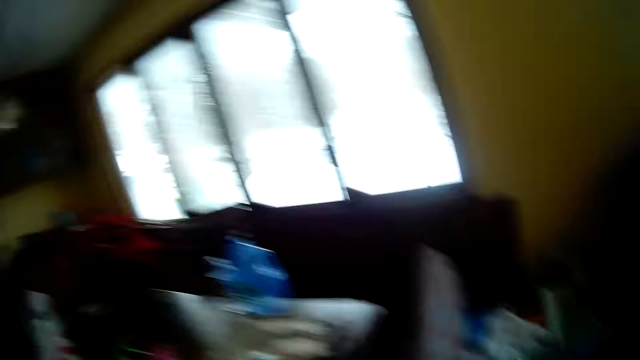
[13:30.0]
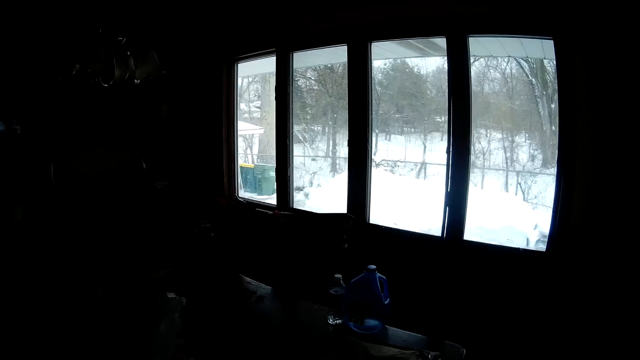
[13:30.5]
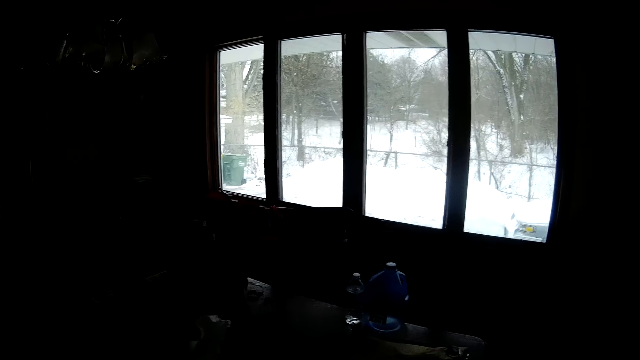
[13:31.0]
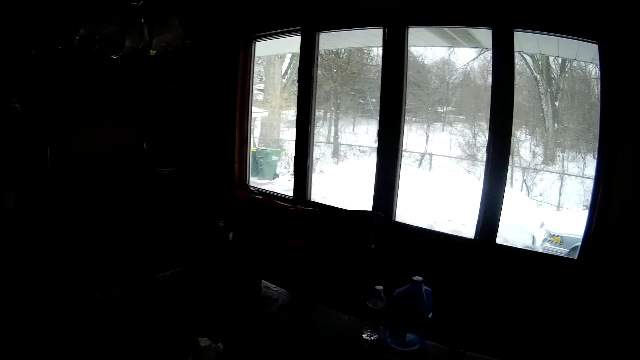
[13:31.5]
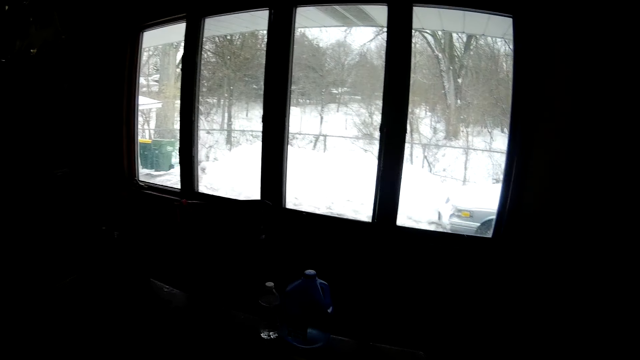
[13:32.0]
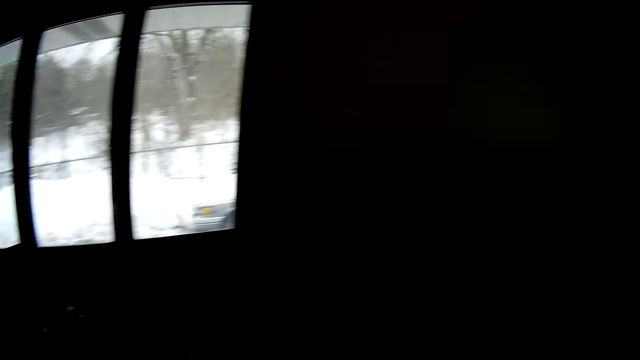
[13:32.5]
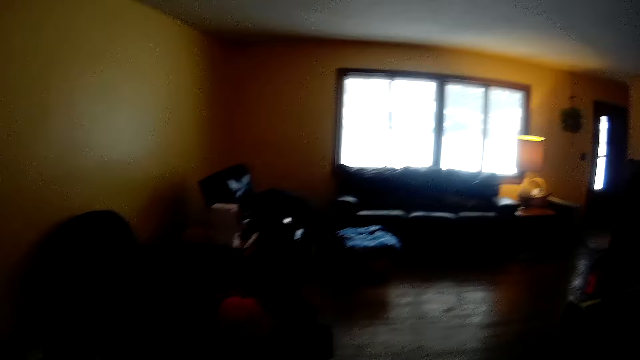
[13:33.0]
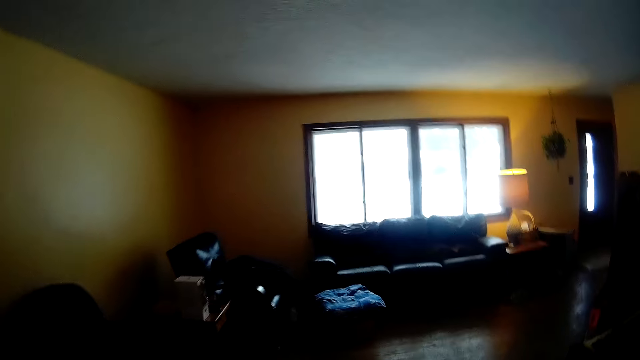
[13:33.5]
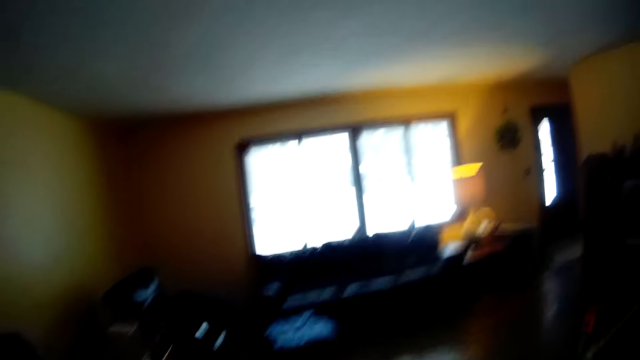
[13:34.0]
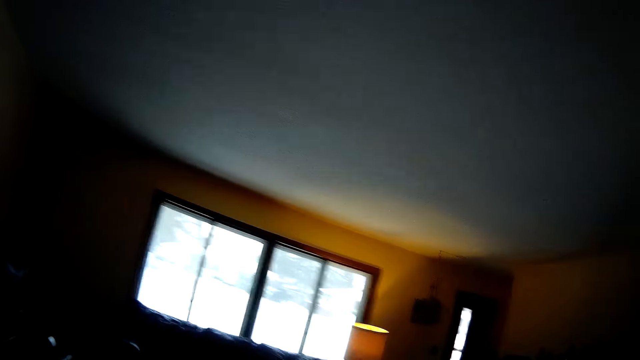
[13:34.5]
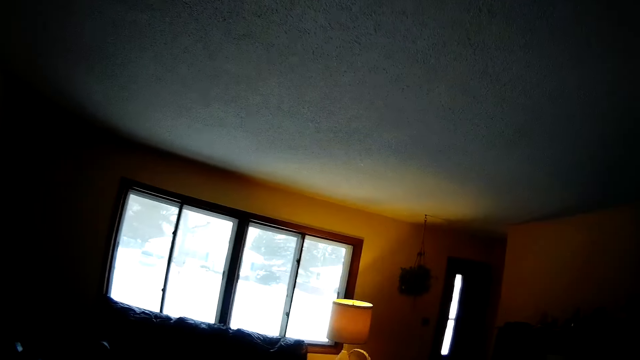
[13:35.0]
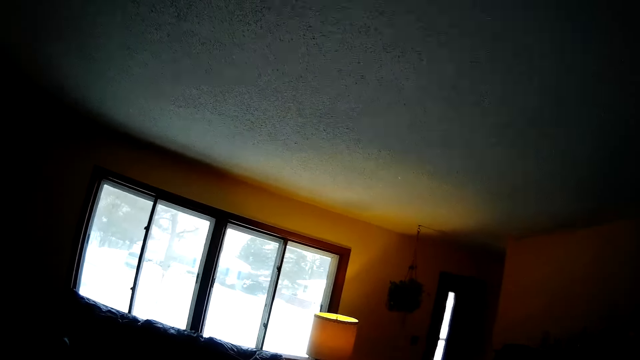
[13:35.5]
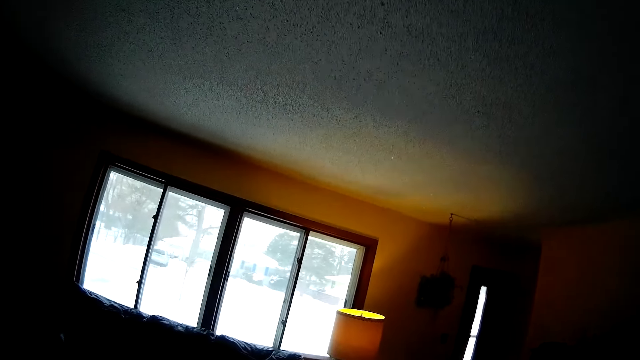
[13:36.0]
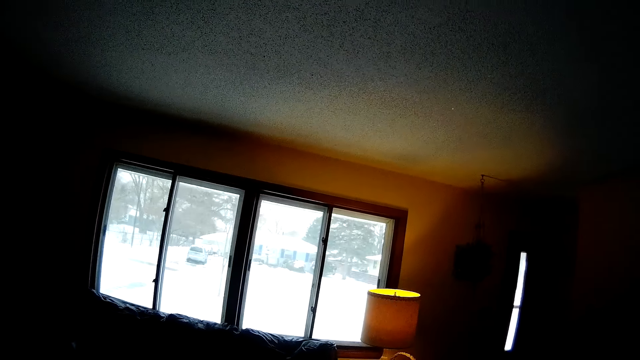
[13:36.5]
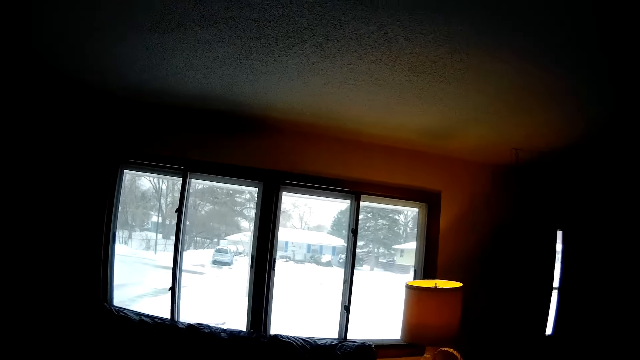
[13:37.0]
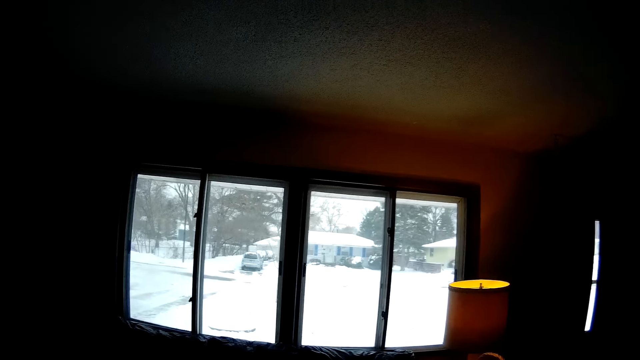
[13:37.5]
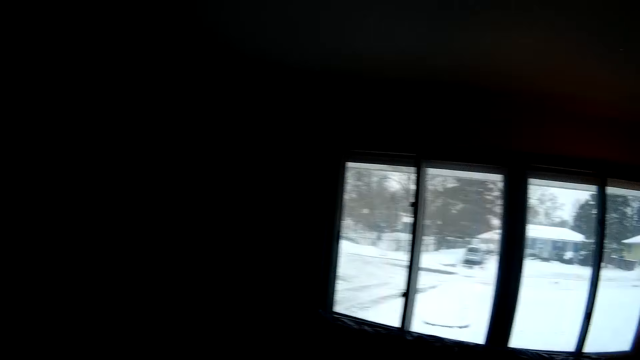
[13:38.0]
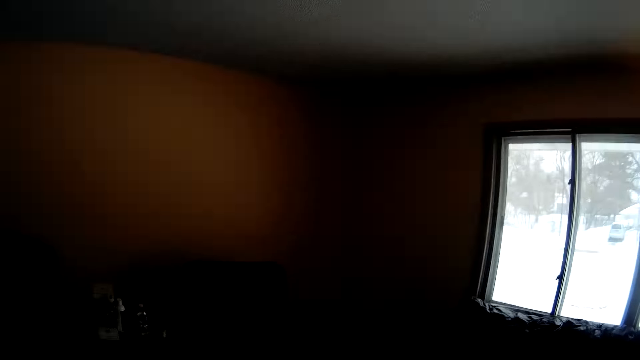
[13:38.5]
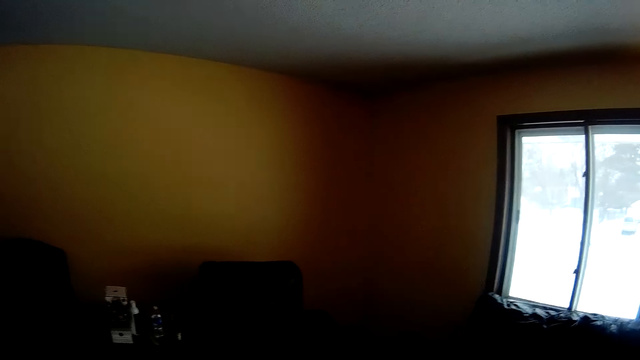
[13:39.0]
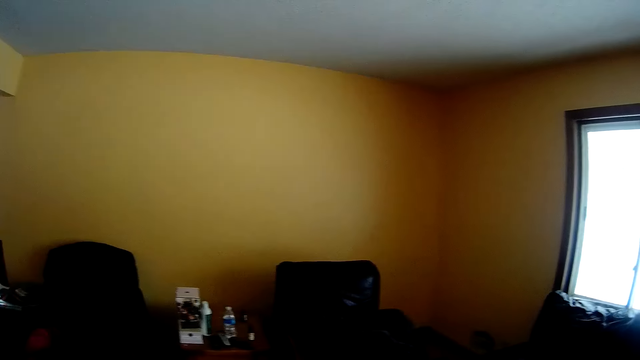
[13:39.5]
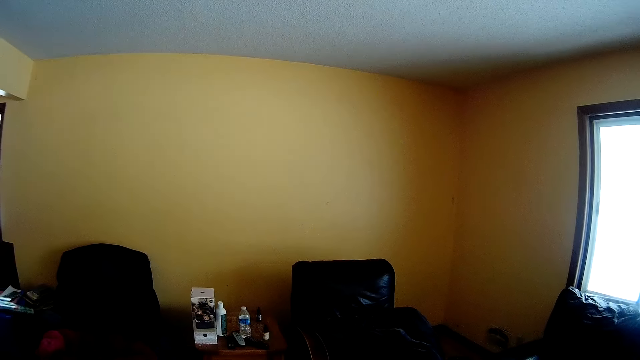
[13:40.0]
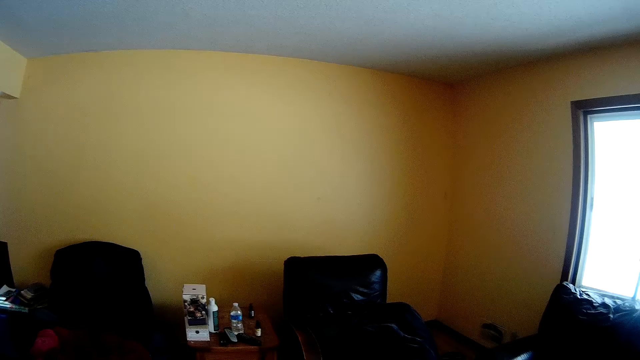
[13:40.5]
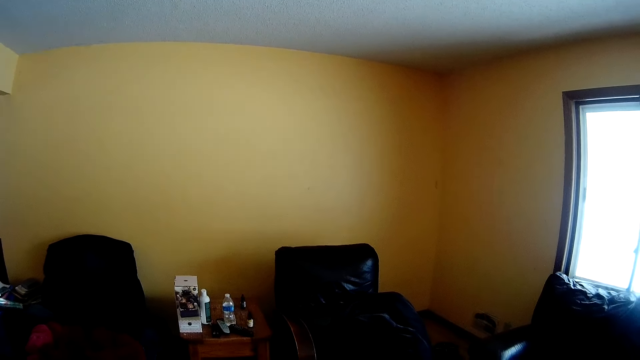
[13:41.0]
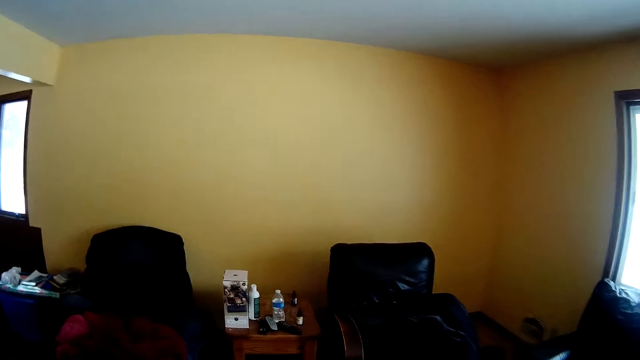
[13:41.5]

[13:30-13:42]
The camera wearer looks at the room.

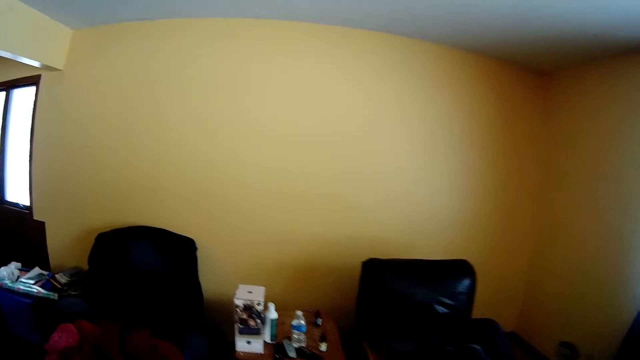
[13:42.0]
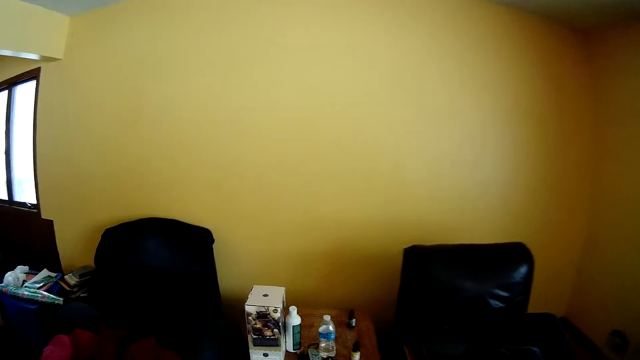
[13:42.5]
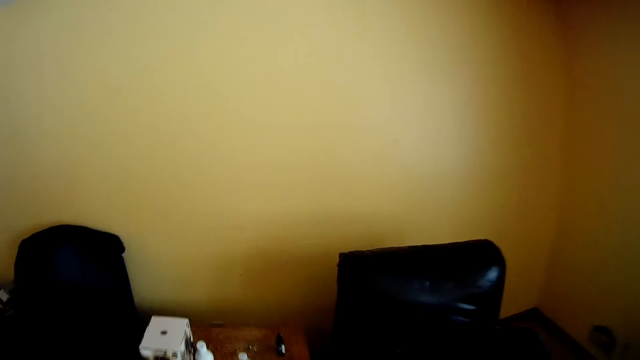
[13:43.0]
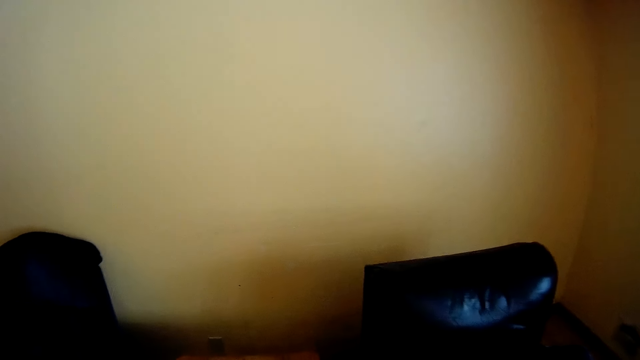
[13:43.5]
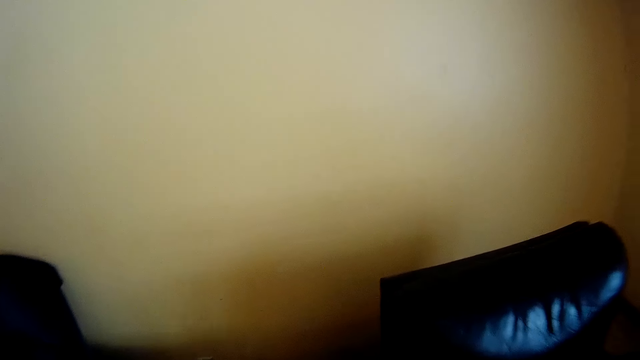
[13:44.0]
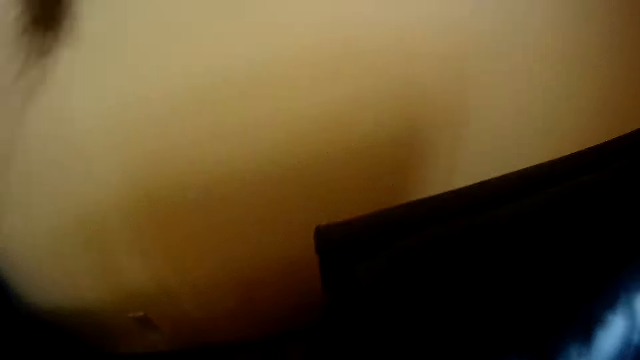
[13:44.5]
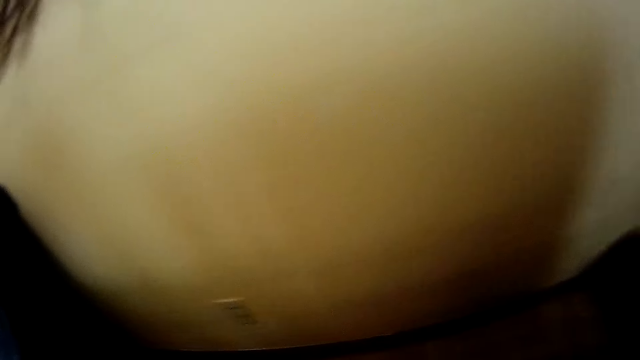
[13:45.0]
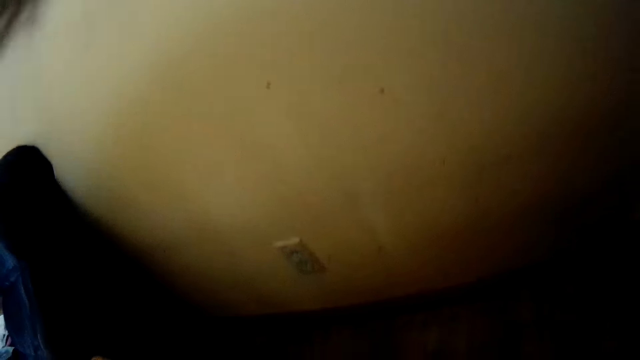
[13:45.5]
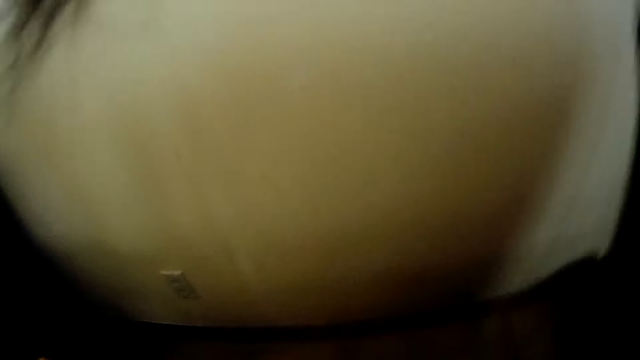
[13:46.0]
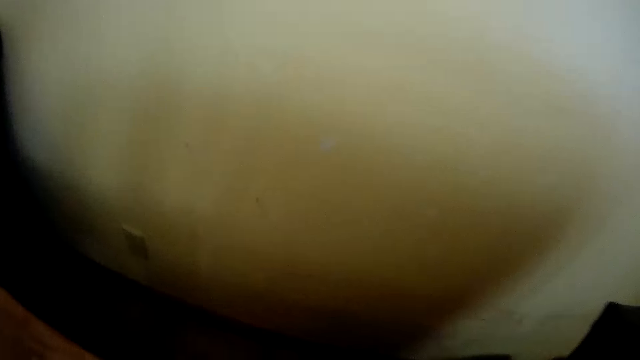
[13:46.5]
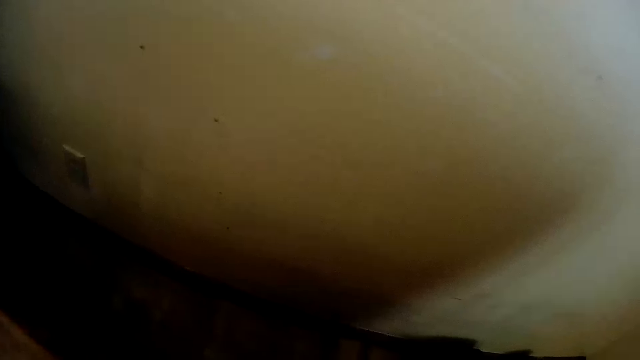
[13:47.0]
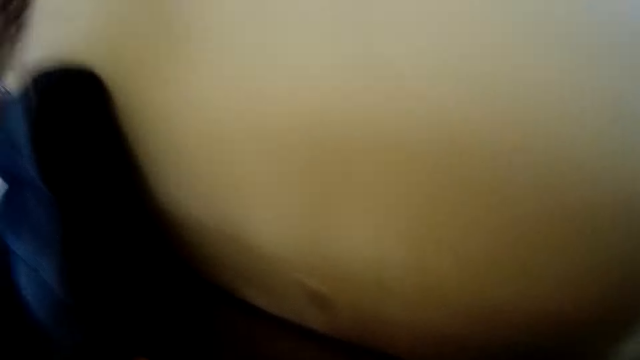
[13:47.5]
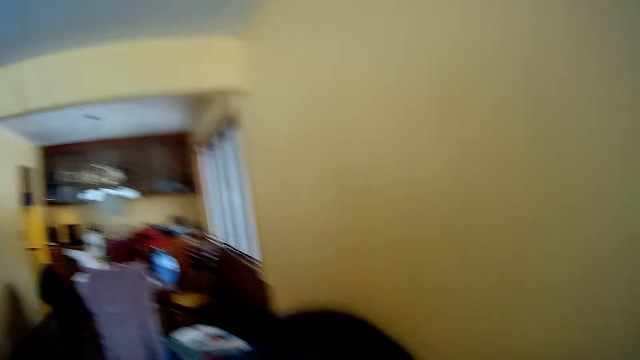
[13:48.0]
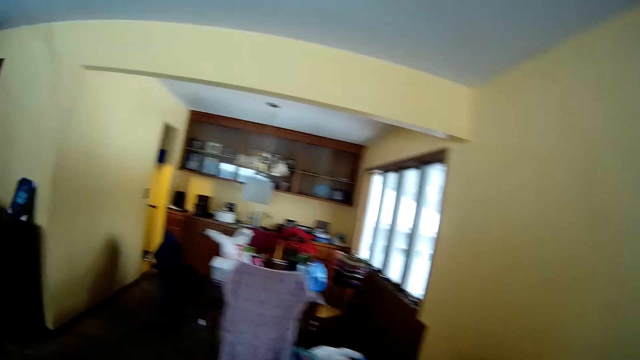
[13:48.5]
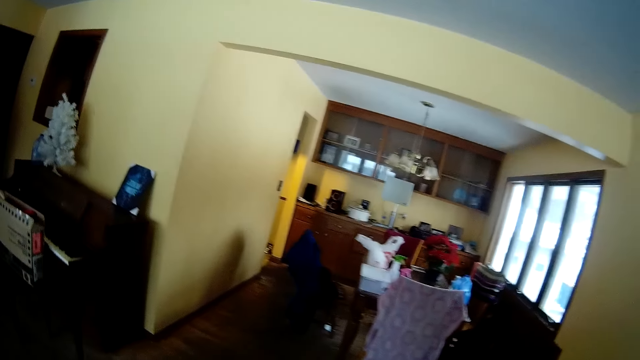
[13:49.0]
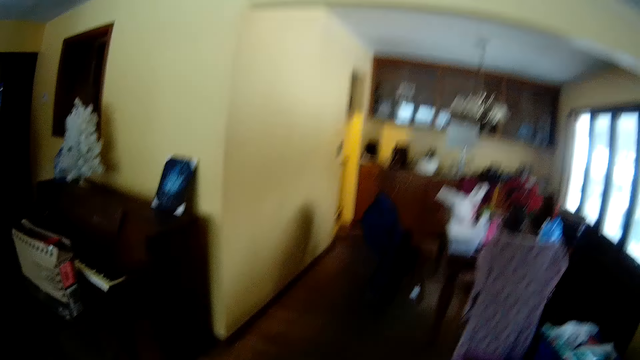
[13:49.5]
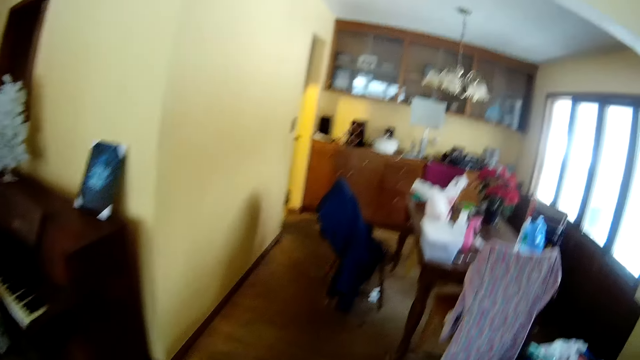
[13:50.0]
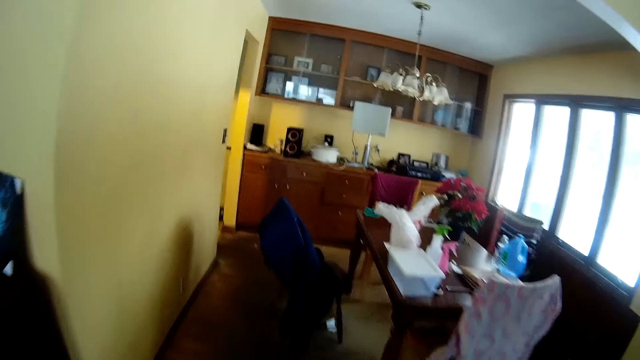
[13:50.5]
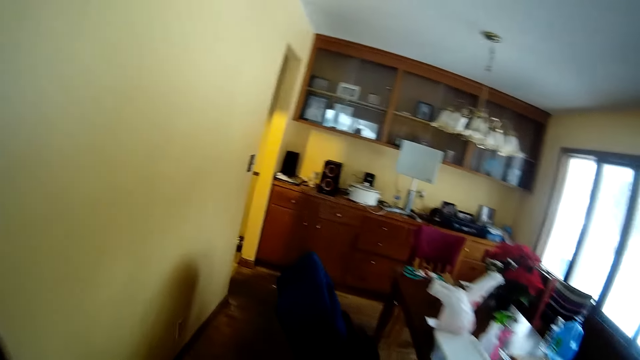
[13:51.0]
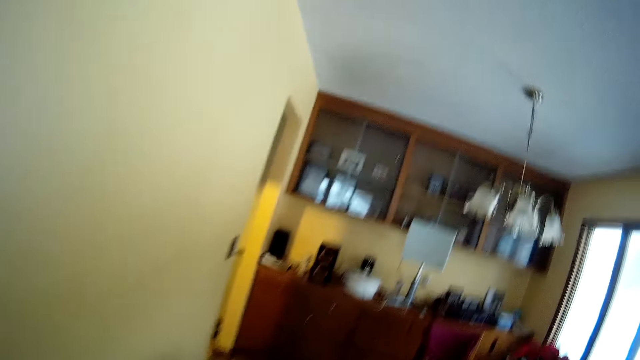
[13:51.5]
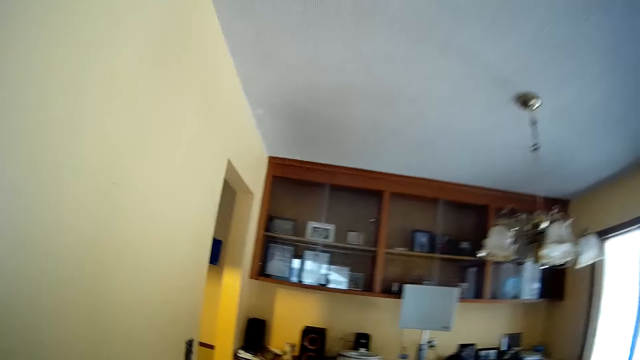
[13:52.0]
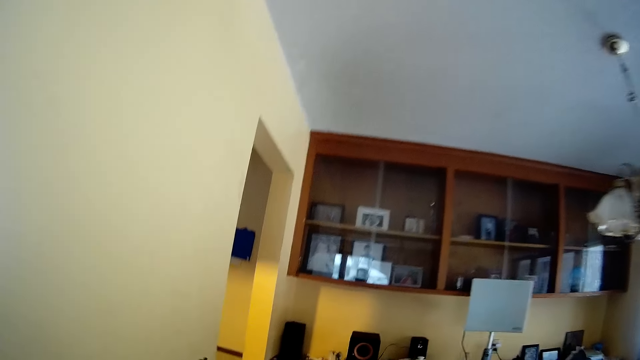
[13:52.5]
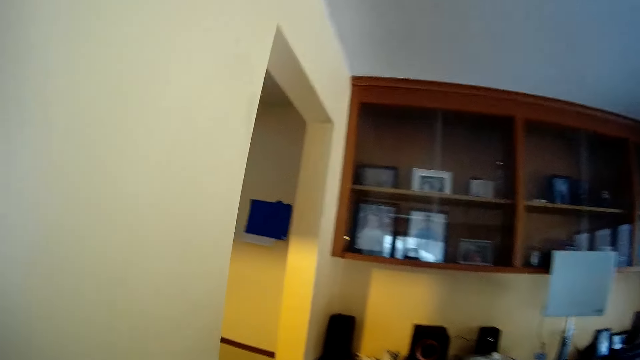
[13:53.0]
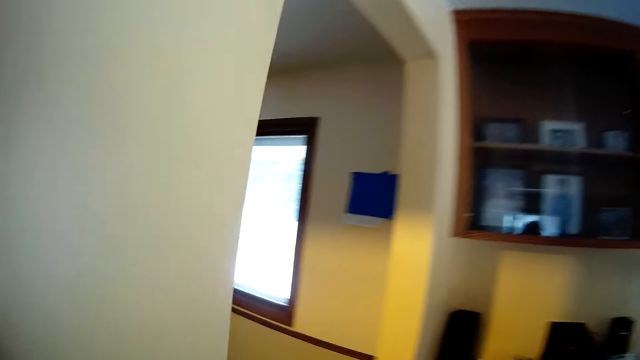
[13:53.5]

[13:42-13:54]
The camera wearer stands upright. They walk around the house and walk to the kitchen.
